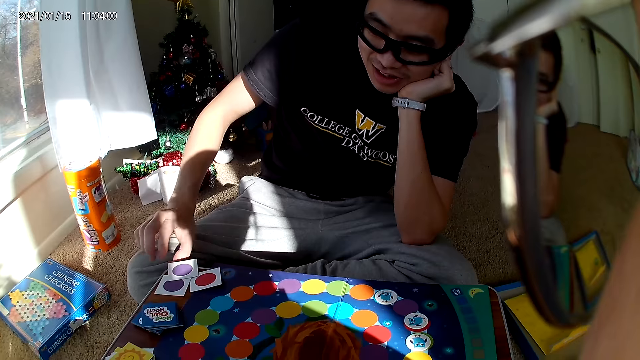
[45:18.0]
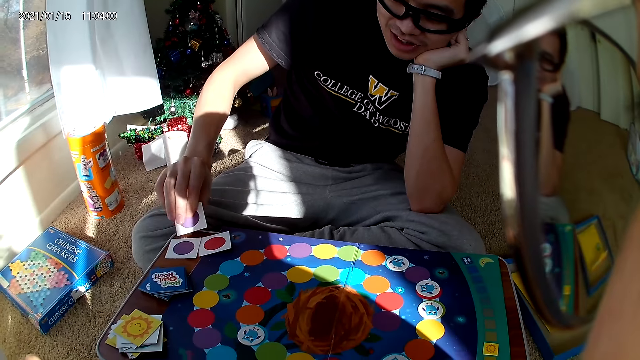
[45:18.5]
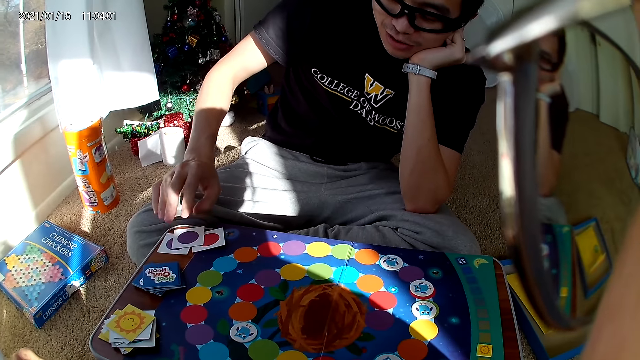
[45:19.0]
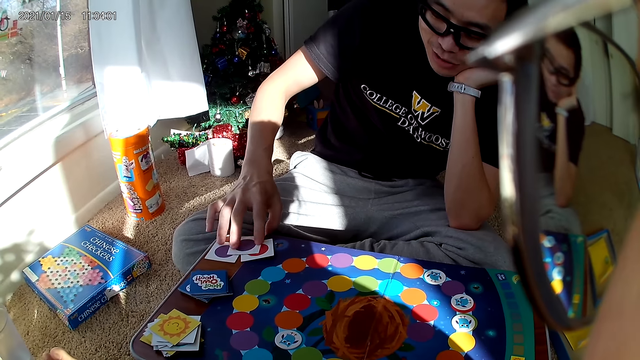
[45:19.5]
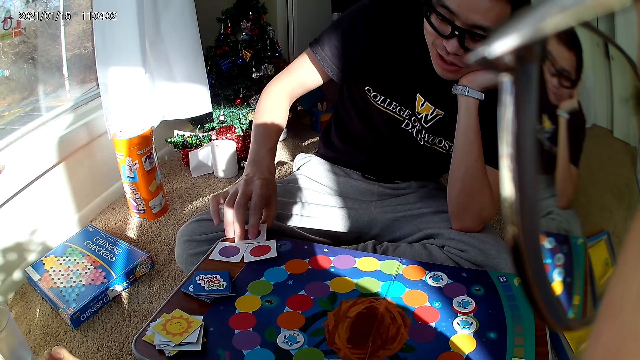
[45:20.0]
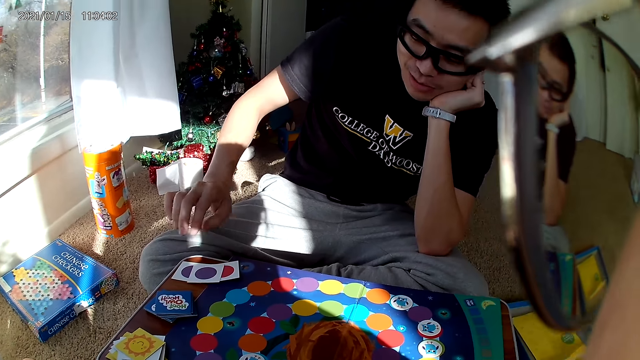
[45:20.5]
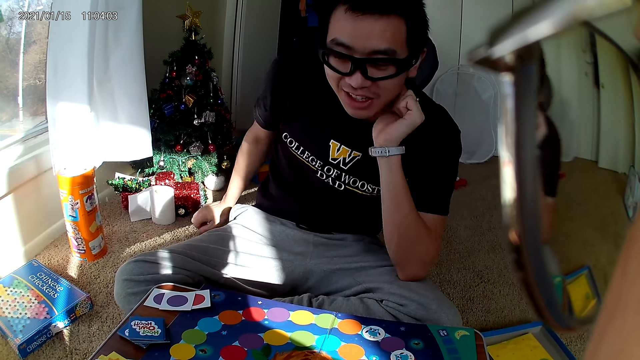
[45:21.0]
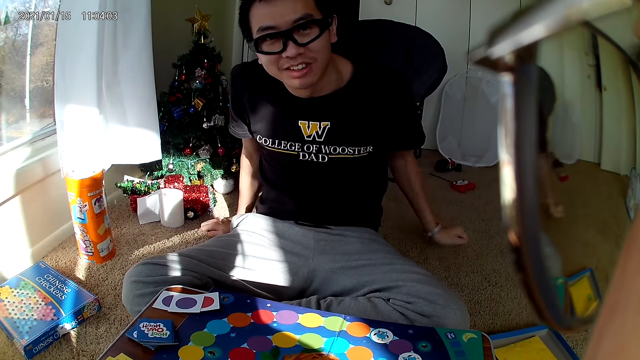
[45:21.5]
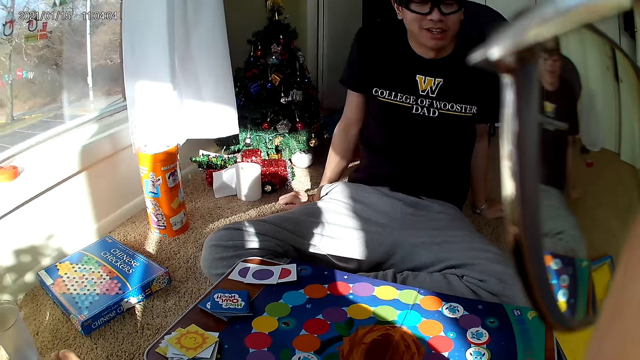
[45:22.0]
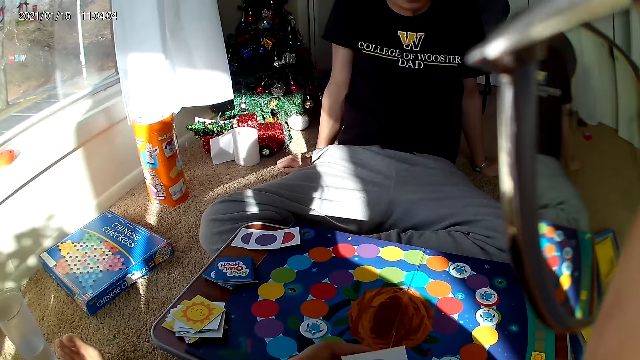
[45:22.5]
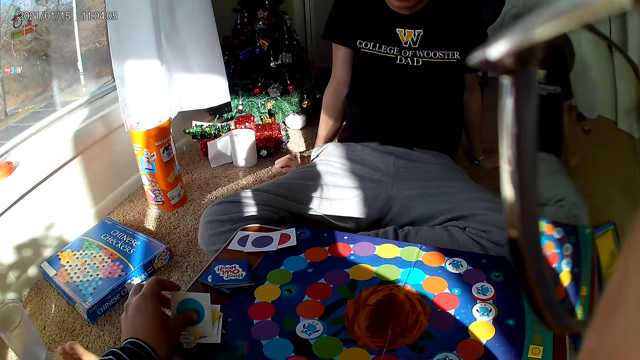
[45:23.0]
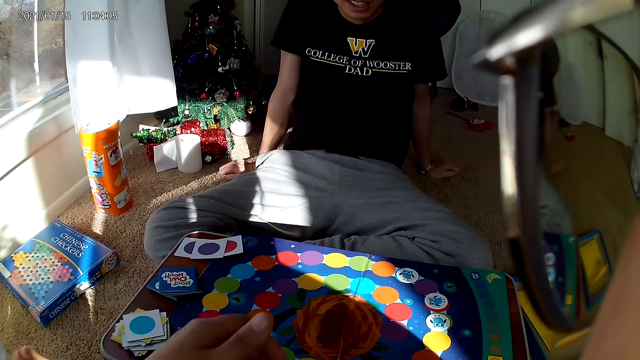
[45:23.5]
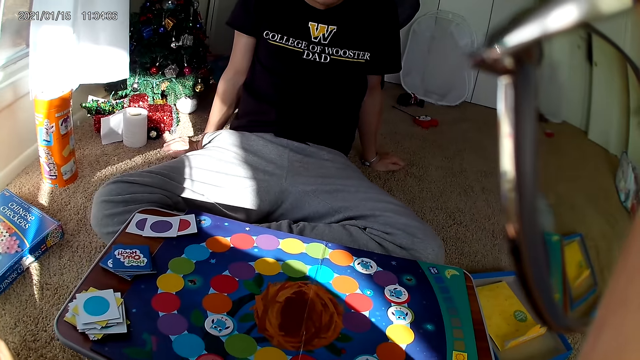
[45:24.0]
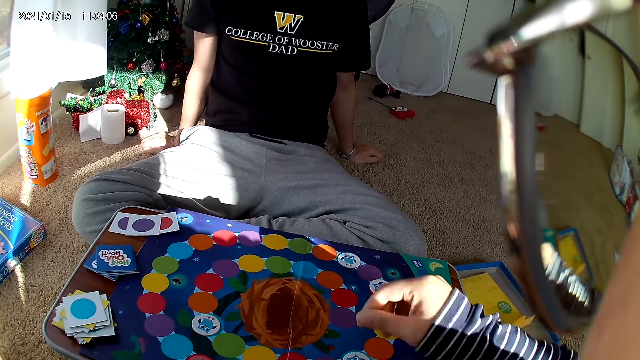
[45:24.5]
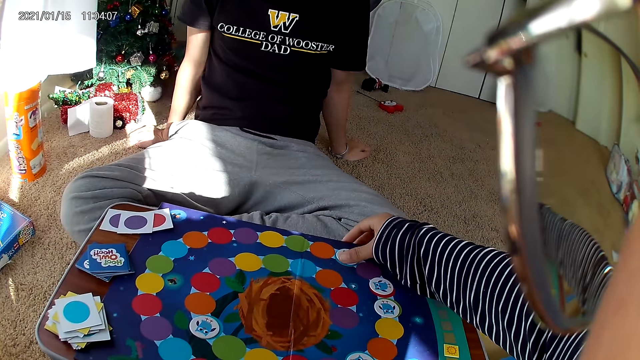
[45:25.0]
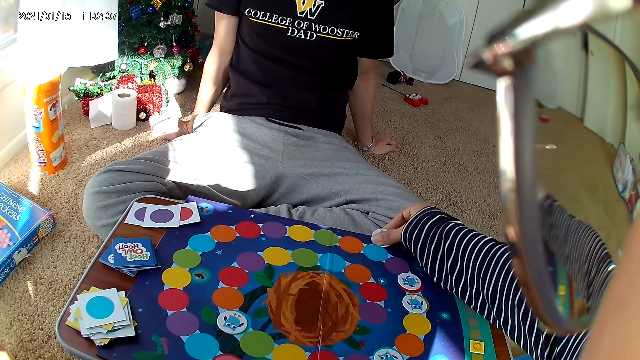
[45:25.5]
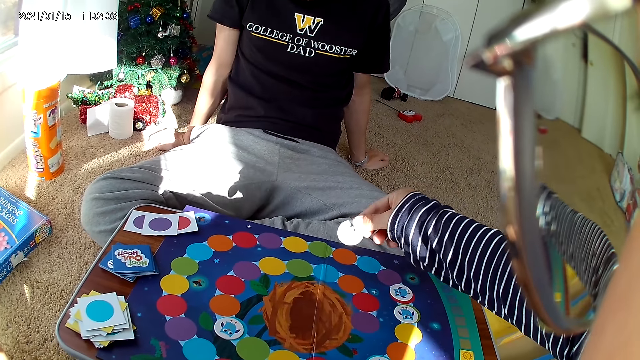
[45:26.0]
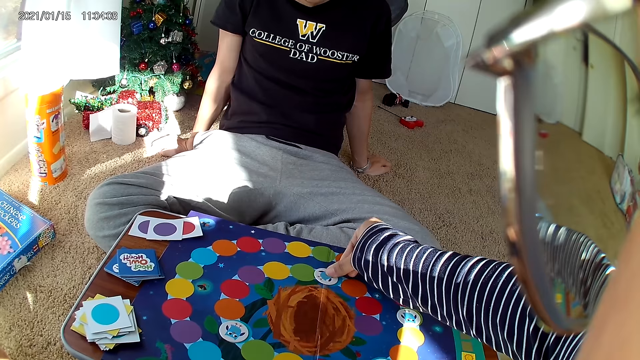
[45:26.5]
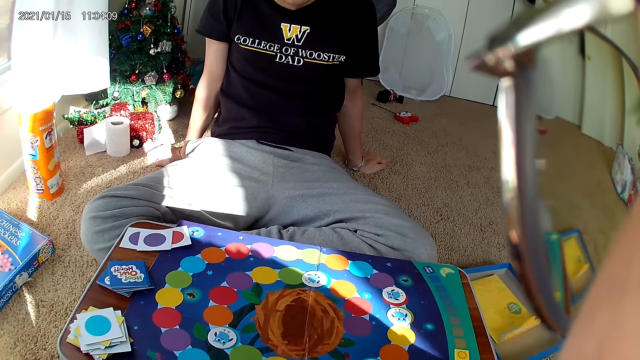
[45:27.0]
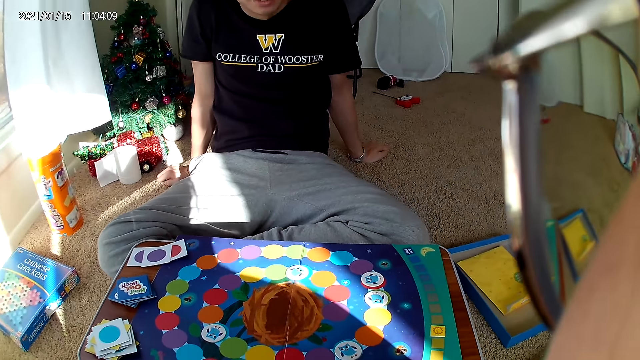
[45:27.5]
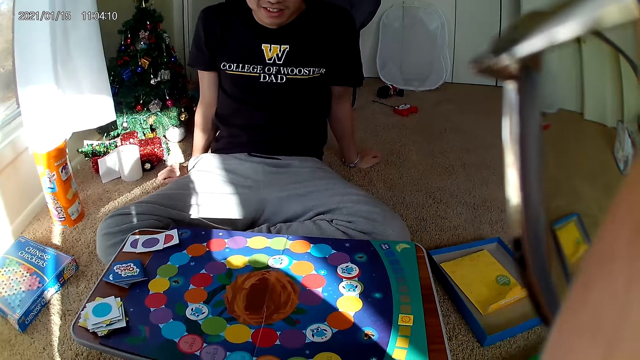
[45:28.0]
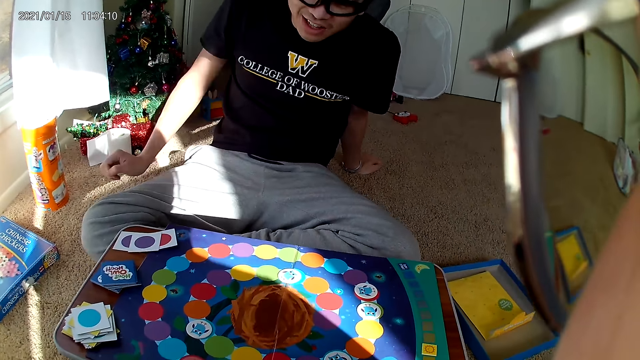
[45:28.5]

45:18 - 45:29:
A man adjusts a card on the board with his right hand. The man touches a playing card. The man places hands on the floor. The camera wearer drops a card on the board with her left hand. She picks a card from the board with her right hand. She drops the card on the board with her right hand.

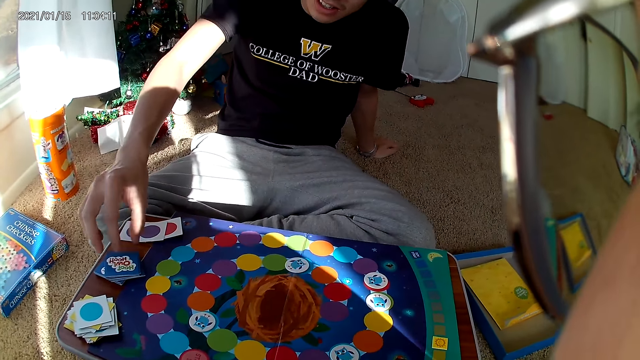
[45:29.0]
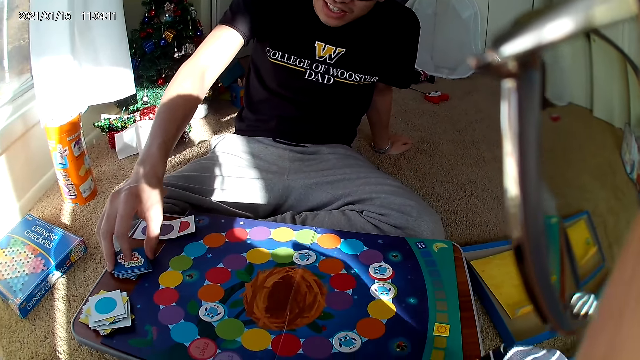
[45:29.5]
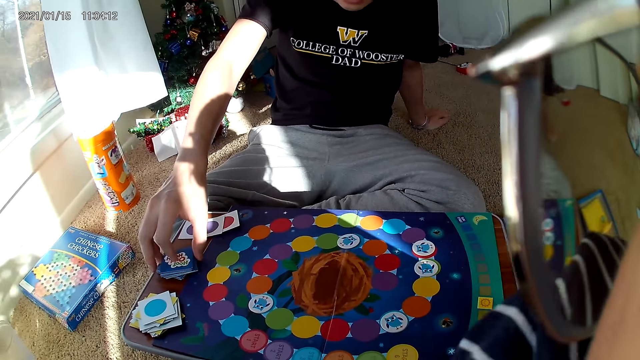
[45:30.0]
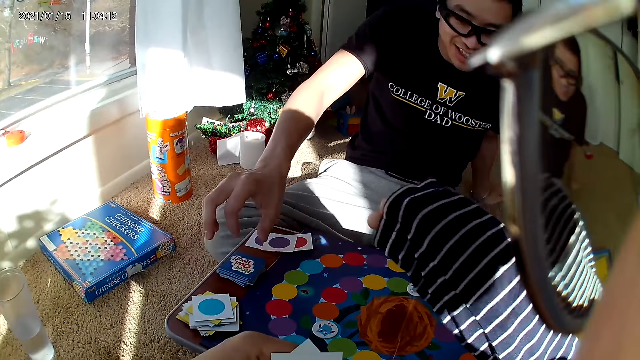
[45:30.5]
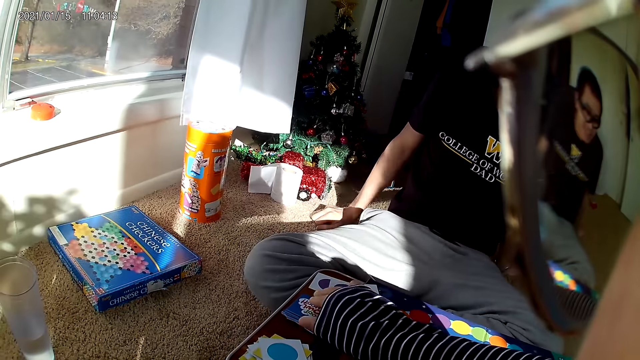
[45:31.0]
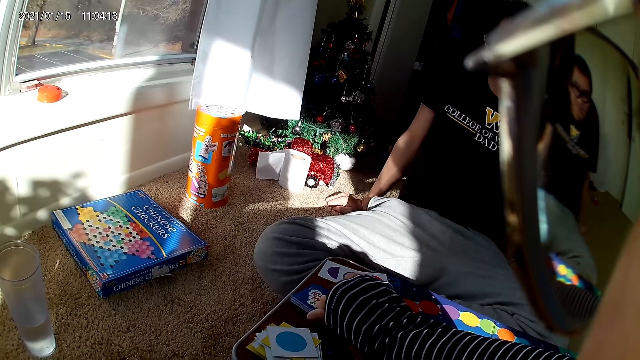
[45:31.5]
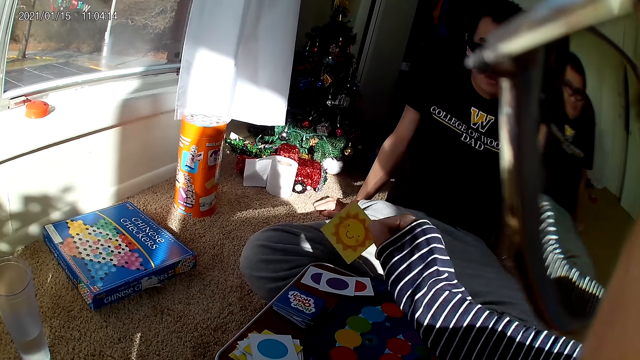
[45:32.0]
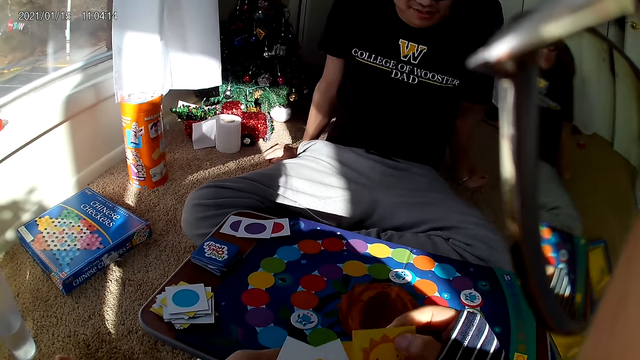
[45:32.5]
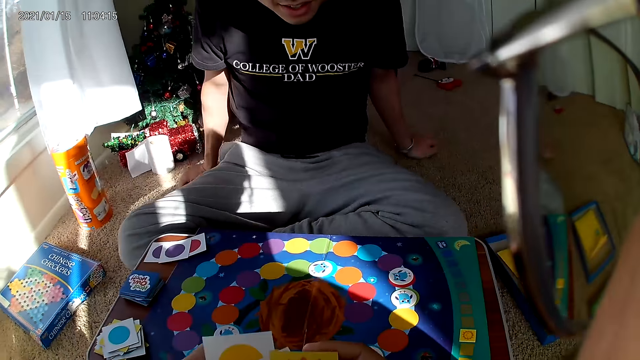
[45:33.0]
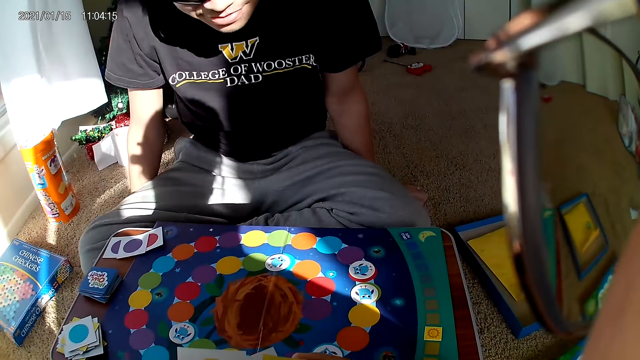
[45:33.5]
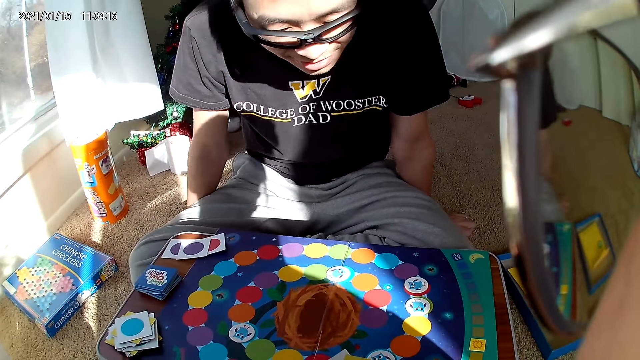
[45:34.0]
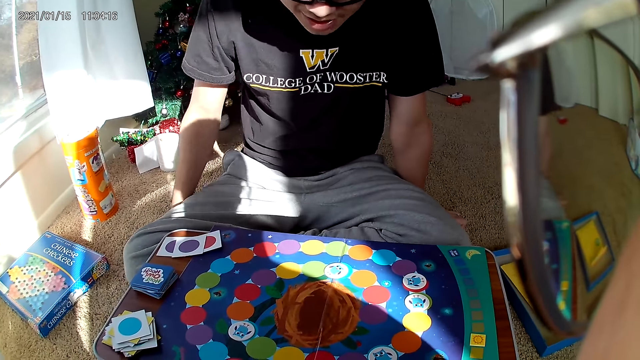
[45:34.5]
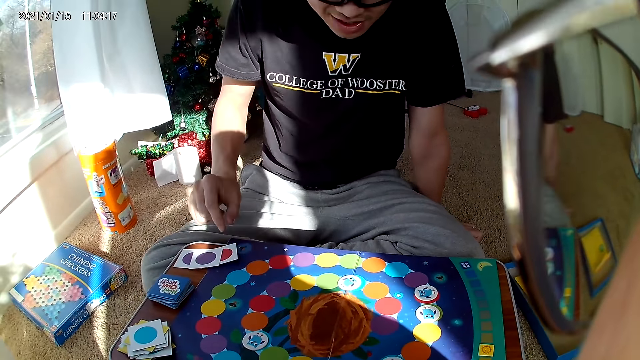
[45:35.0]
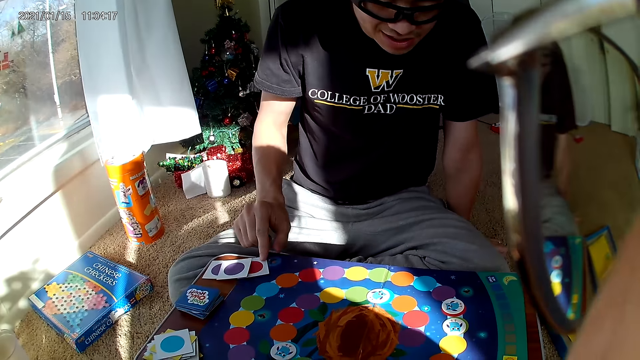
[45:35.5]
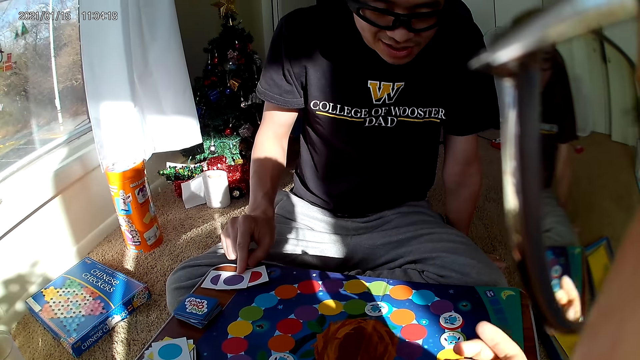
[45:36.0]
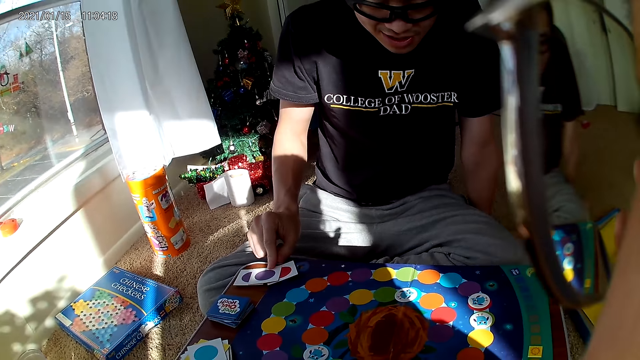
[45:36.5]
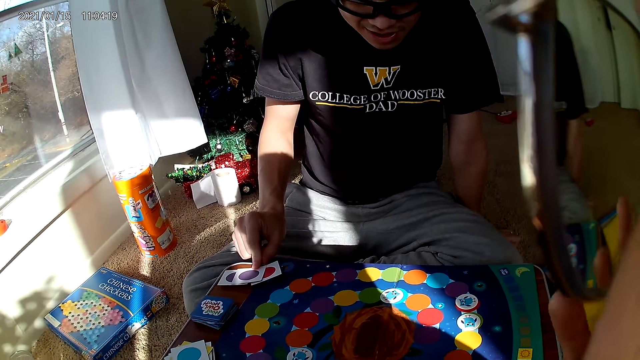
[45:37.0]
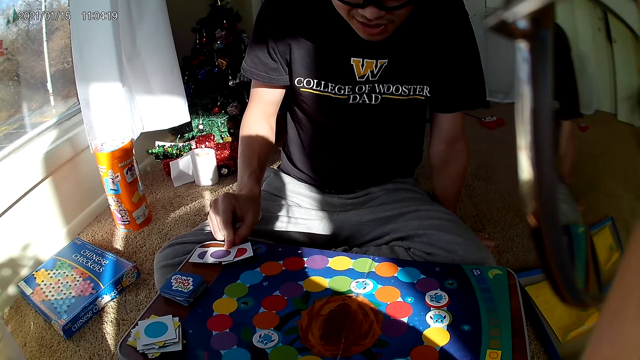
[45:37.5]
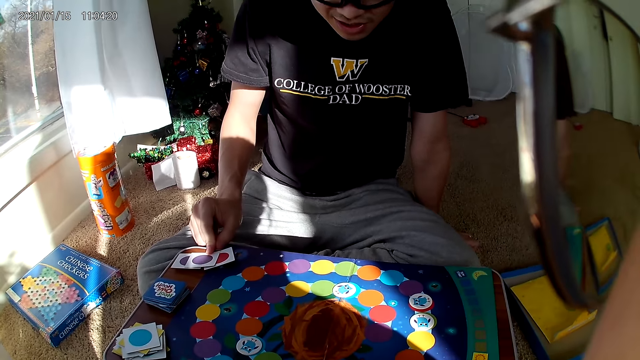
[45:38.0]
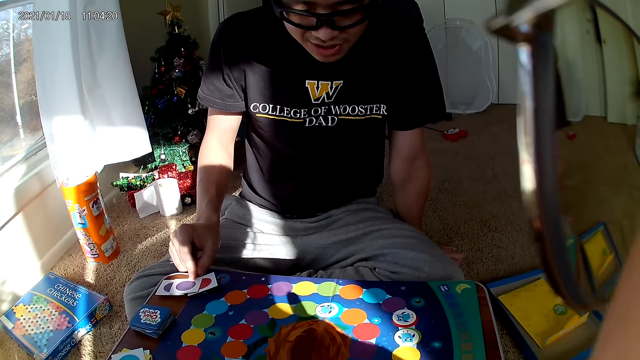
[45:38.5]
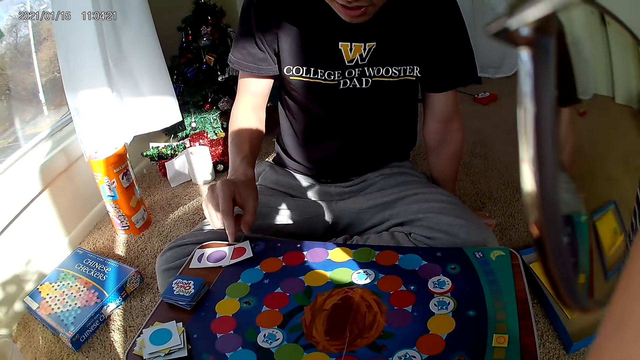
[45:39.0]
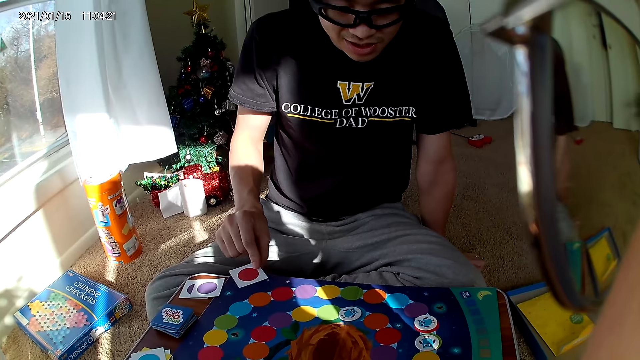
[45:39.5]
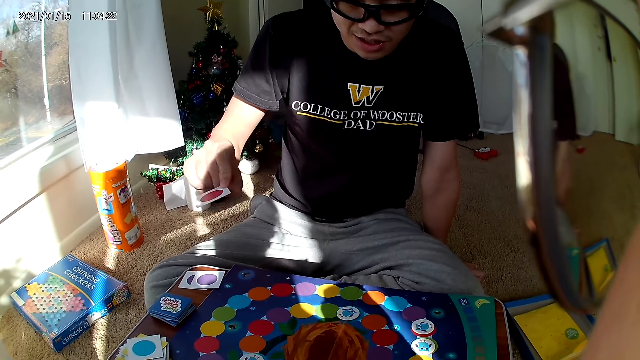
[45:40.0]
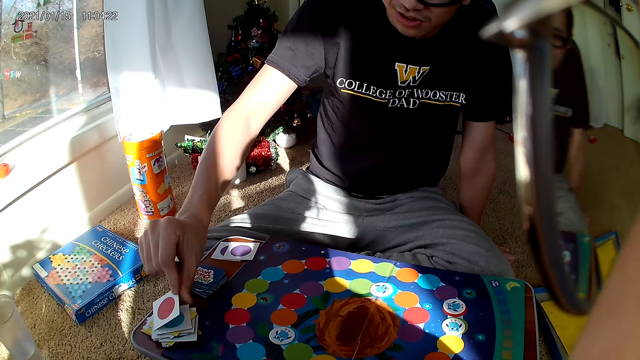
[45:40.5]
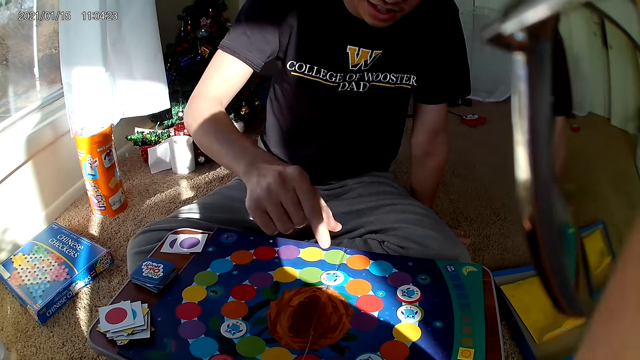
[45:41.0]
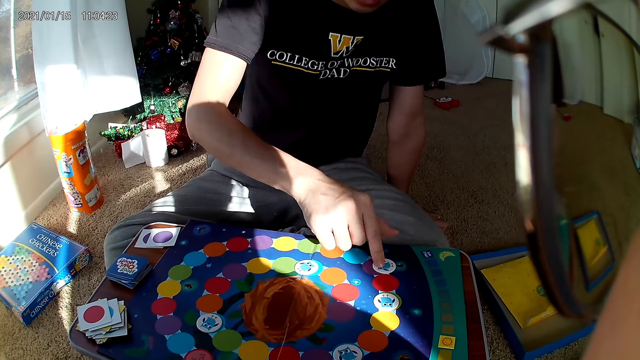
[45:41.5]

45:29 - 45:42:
A man adjusts cards on the board with his right hand. The man touches the playing cards. The camera wearer picks a card from the board with her right hand. The man picks a card from the board with his right hand and touches the playing cards. The man holds a playing card, drops the card on the board with his right hand and picks a card from the board with his right hand.
